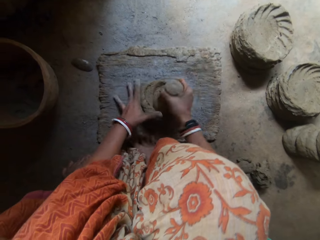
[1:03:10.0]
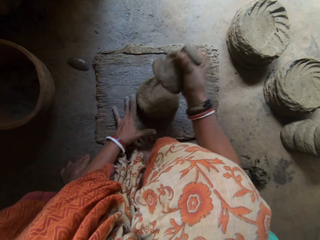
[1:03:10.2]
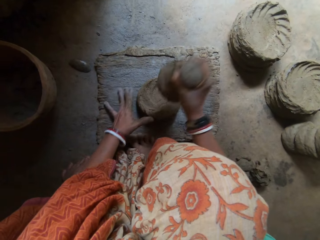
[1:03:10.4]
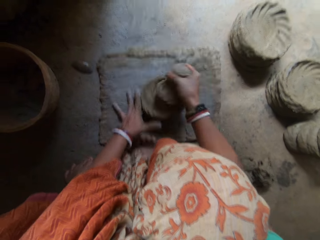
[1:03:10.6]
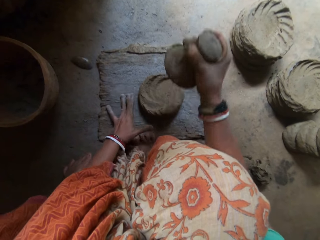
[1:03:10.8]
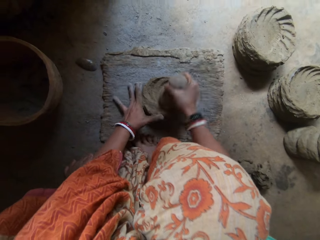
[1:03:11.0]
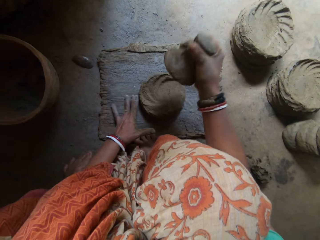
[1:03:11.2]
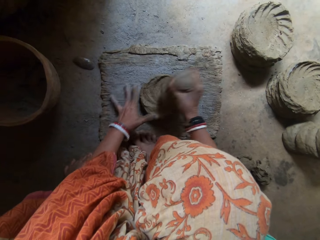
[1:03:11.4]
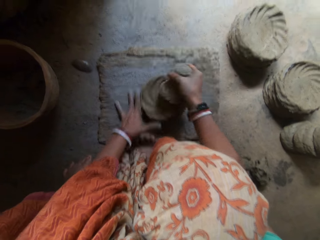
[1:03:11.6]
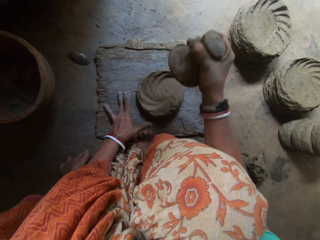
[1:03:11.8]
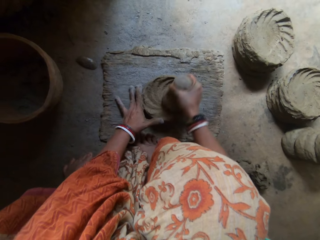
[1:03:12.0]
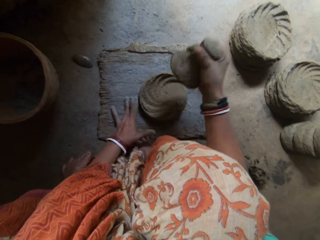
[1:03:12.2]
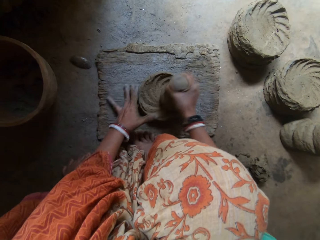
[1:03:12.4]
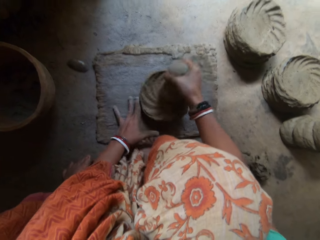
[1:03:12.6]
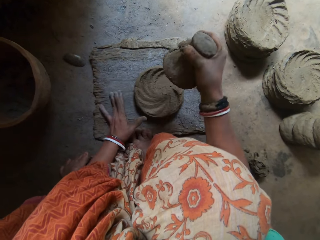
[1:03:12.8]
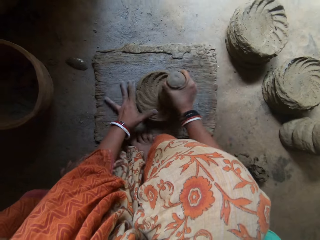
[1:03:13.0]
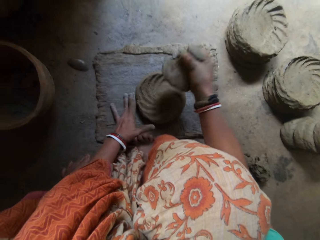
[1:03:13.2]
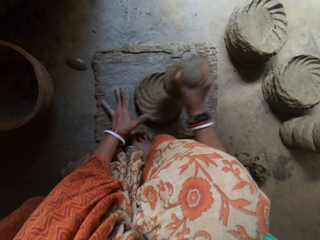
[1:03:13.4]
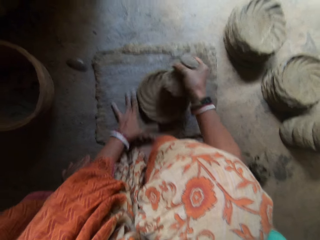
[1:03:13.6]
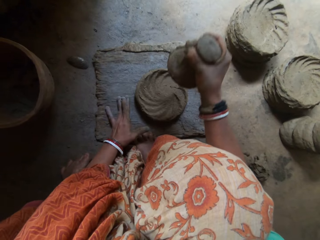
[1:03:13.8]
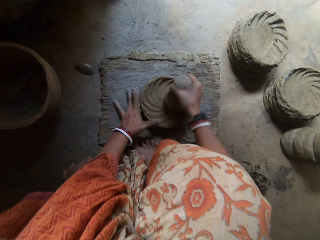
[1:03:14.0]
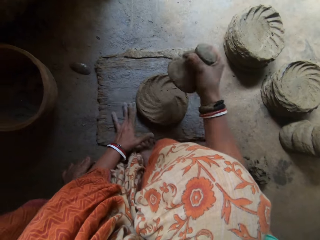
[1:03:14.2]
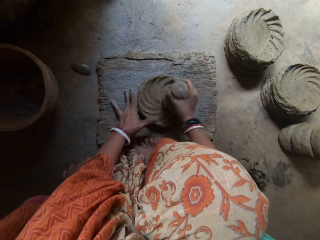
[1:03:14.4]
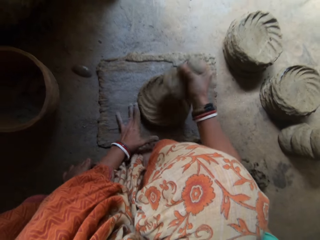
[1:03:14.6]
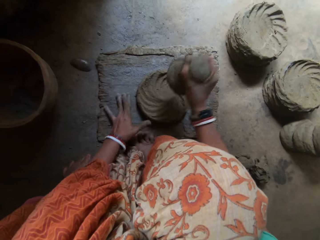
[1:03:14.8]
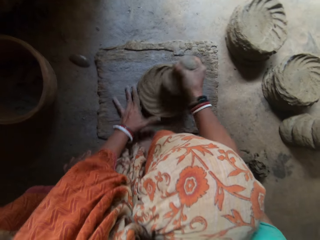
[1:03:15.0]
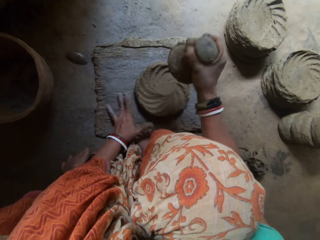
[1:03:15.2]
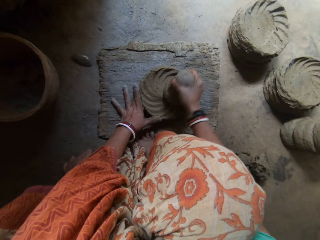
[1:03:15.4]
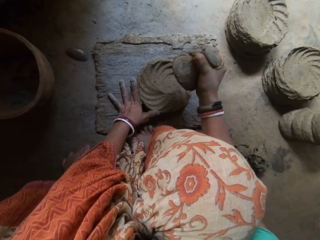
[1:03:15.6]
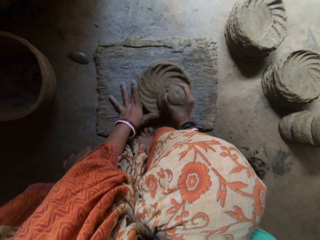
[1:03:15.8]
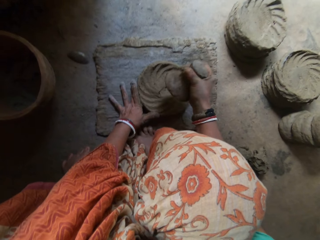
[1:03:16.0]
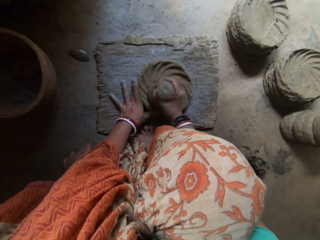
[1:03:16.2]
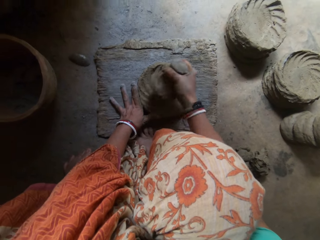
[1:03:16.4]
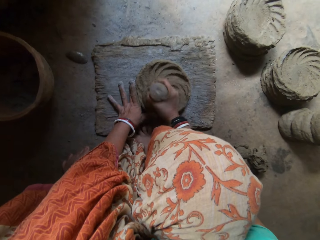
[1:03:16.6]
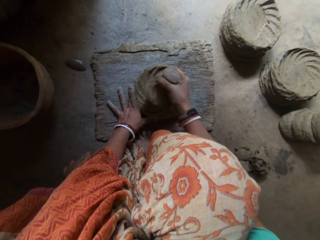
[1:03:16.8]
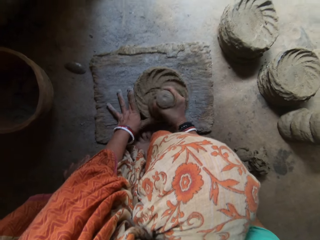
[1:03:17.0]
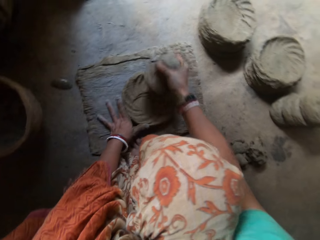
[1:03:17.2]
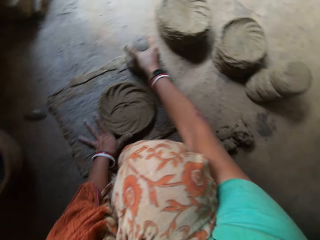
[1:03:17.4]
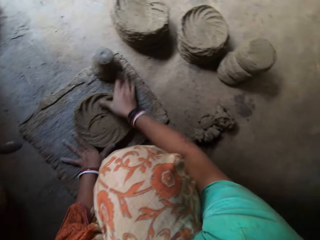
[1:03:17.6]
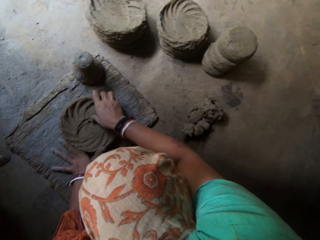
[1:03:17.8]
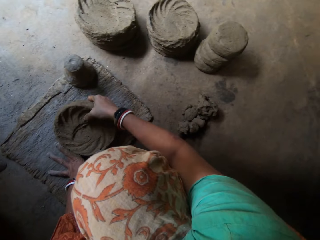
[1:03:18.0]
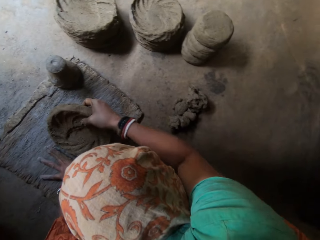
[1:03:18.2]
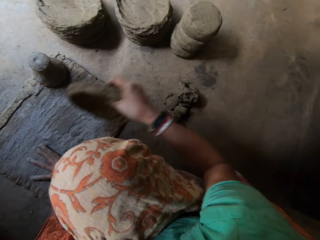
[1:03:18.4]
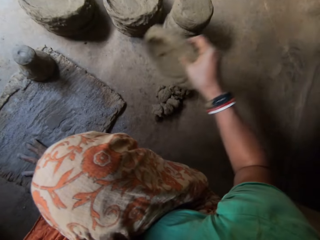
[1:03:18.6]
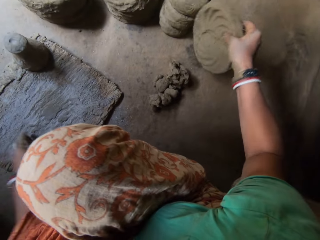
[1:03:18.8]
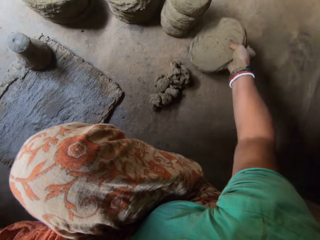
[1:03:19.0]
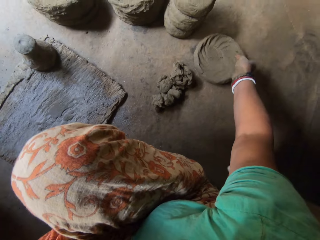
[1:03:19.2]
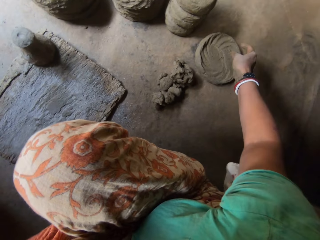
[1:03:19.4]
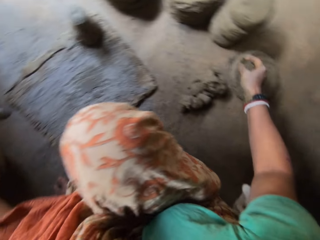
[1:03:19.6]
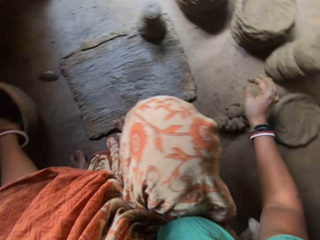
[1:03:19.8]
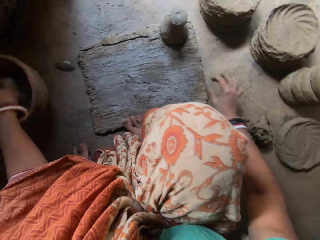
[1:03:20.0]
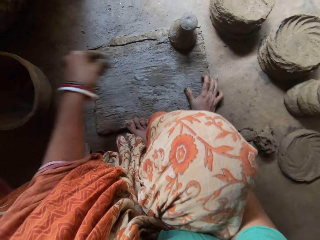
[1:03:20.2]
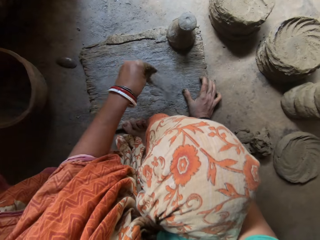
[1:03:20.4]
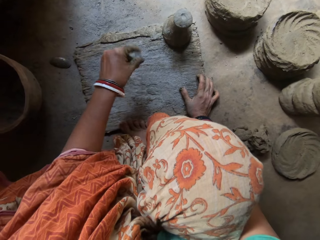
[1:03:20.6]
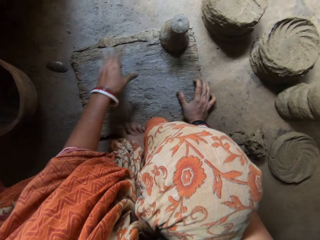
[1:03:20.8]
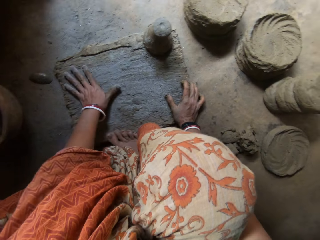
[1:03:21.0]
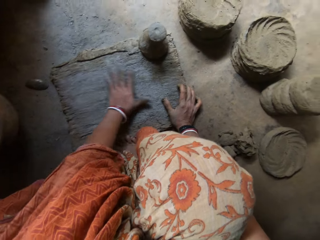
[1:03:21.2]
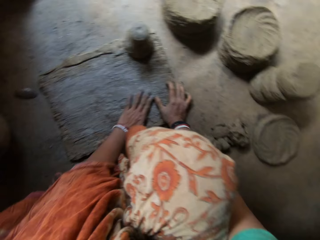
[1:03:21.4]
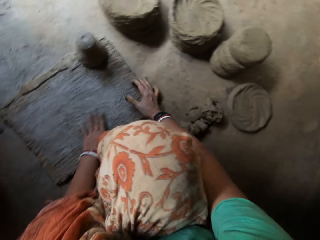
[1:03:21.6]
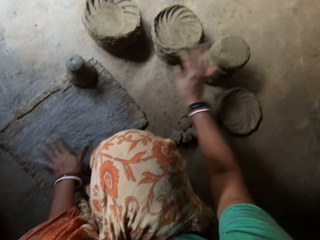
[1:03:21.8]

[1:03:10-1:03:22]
The camera wearer puts the pestle in her right hand on the board. She picks up the clay on the board with her right hand. She puts the clay in her right hand on the ground. She takes cement from a pot on the ground with her left hand. She sprinkles the cement in her left hand on the board on the ground. She rubs the cement on the board.

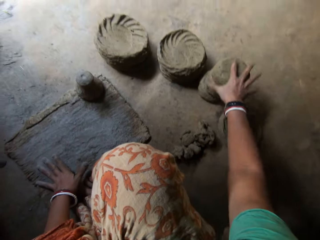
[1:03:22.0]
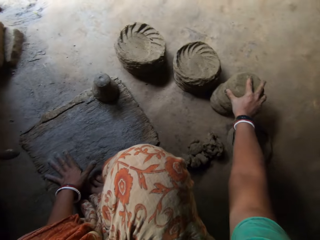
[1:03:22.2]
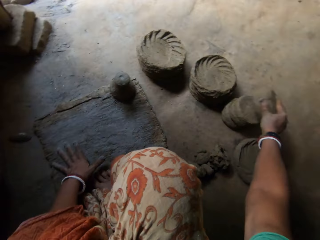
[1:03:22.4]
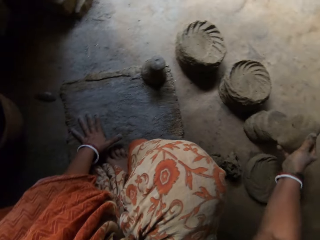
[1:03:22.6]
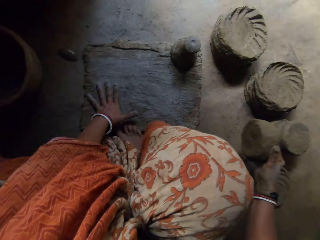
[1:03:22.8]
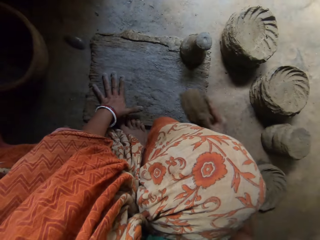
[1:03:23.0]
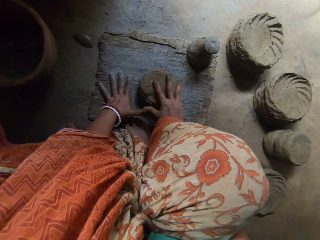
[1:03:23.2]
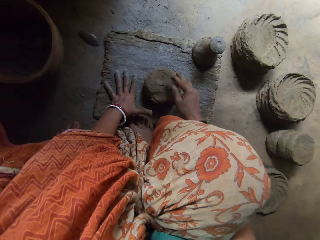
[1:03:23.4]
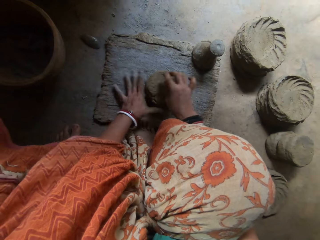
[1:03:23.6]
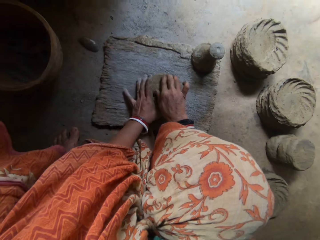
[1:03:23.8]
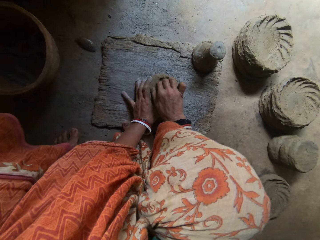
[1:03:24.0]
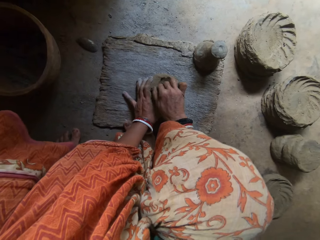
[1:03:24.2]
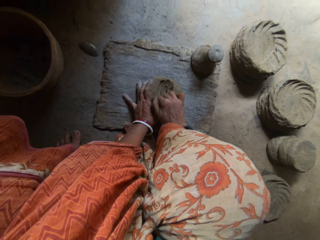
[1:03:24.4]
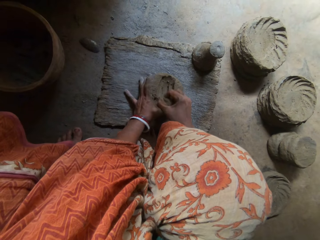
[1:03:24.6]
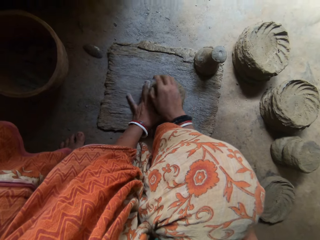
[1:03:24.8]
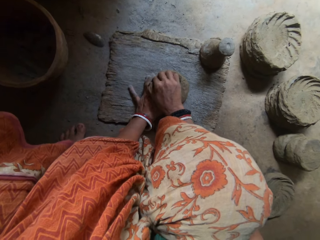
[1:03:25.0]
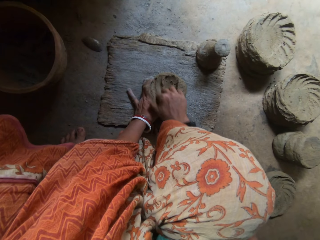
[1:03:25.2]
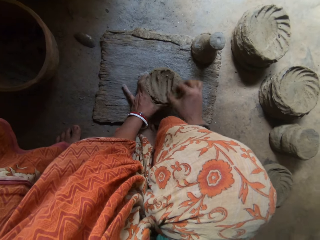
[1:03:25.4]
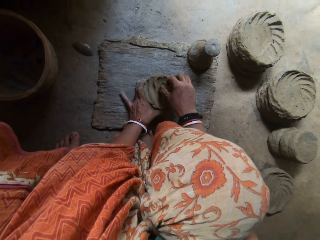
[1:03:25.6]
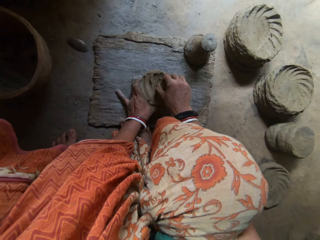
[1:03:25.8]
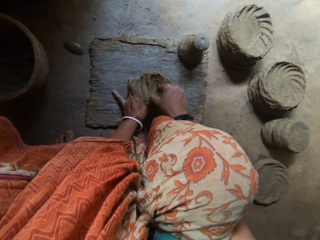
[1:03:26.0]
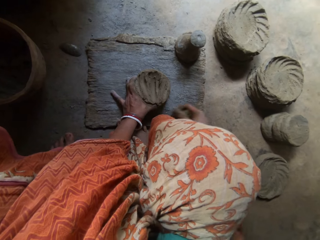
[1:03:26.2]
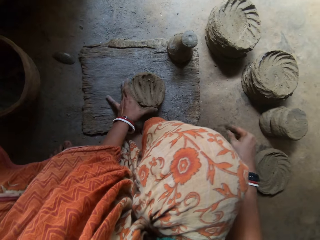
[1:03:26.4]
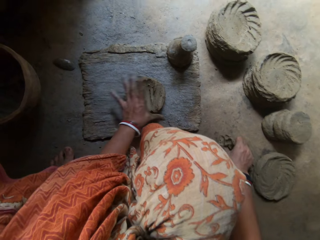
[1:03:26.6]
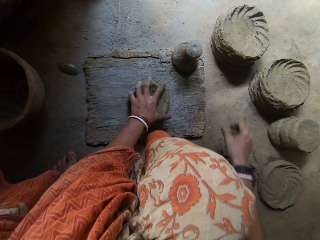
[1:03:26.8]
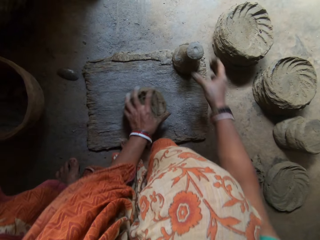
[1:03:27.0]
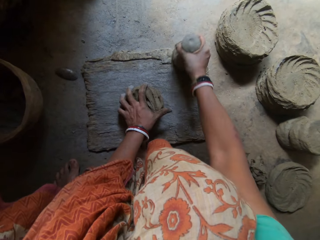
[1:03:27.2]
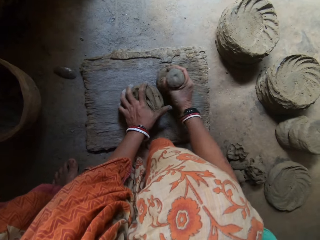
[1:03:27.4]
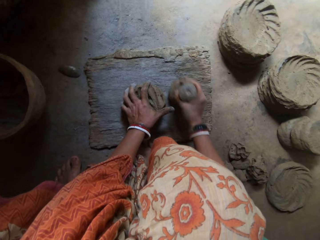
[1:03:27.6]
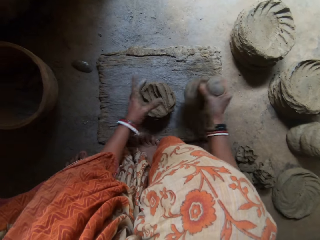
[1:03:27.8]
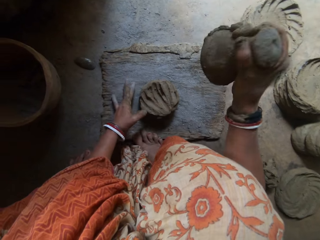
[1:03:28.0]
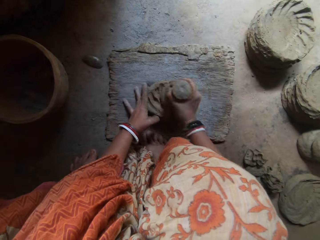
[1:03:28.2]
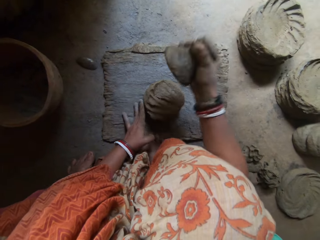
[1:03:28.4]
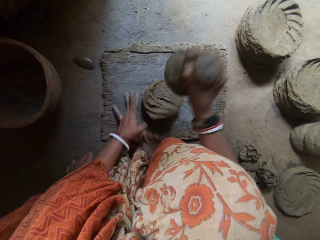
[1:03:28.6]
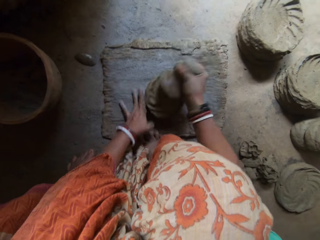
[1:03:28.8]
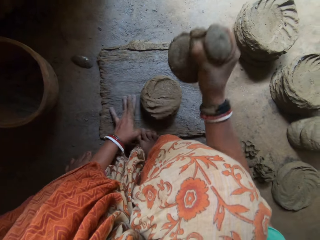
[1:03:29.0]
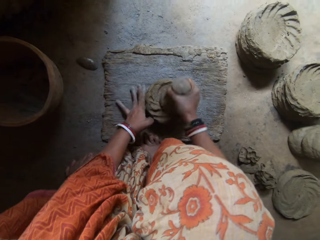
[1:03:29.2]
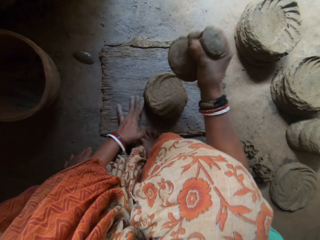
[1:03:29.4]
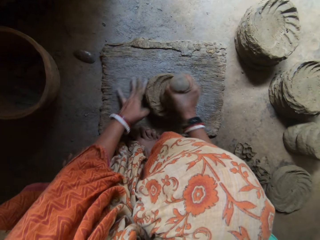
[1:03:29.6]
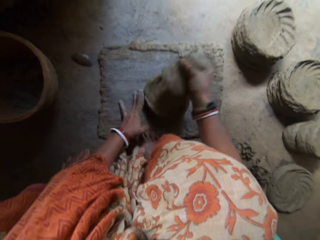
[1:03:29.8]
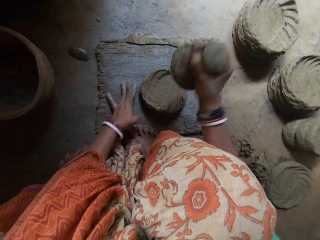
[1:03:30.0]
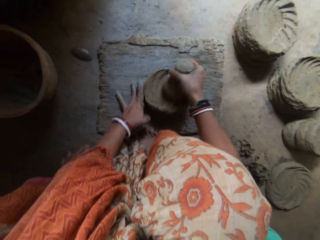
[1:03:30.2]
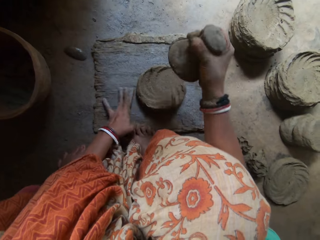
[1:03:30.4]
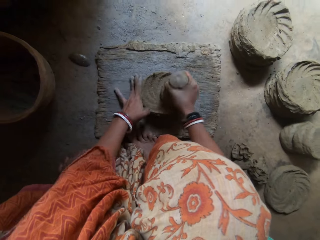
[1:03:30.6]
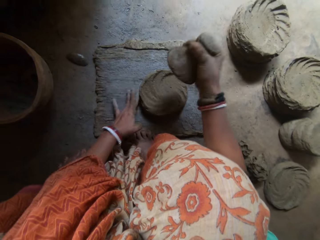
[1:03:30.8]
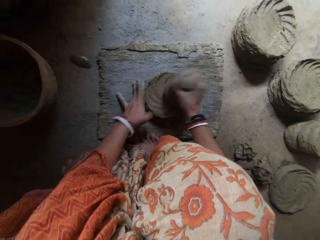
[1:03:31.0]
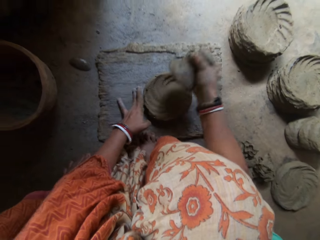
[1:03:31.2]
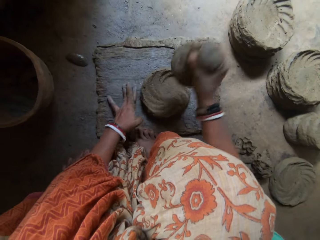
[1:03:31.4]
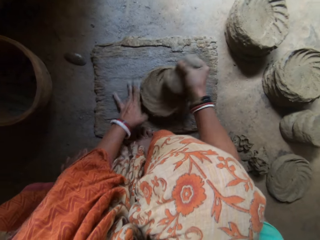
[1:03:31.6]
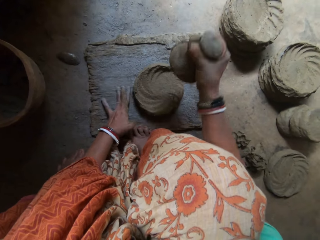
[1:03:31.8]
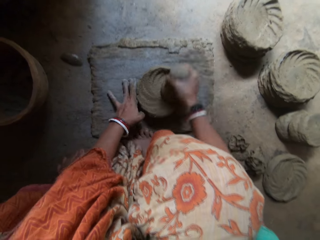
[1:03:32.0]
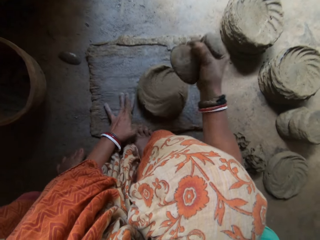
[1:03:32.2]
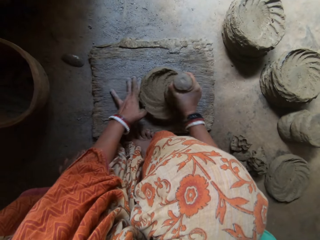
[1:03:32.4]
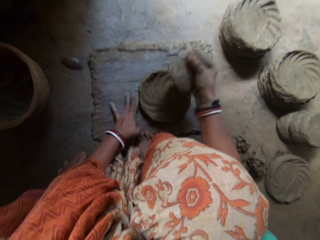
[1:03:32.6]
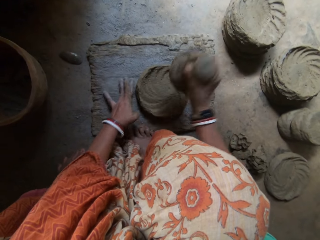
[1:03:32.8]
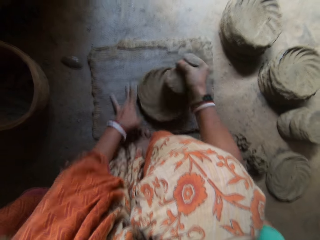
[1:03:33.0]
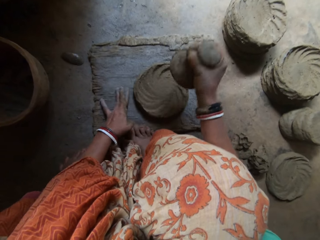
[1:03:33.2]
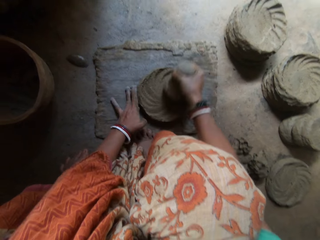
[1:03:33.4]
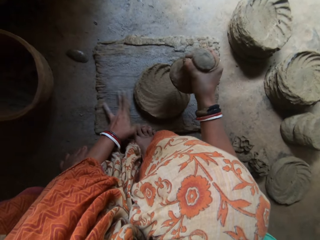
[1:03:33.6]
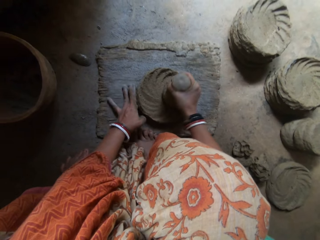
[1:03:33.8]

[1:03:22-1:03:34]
A boy interacts with the camera wearer. The camera wearer picks up clay on the ground with her right hand. She puts the clay in her right hand on the board. She scrapes the clay on the board with her right hand. She drops the clay in her right hand on the ground. She picks up a pestle on the board with her right hand. She hits the clay on the board with the pestle in her right hand.
